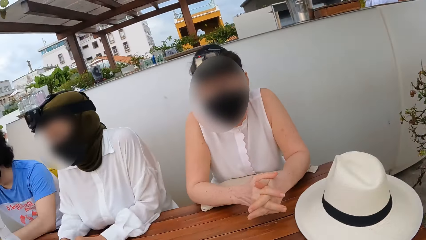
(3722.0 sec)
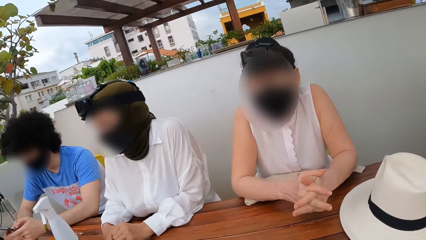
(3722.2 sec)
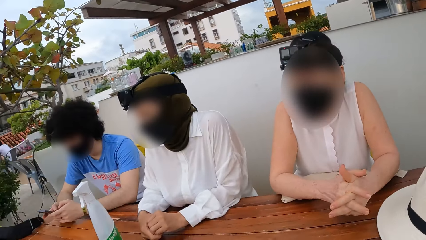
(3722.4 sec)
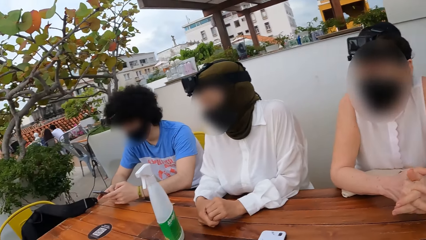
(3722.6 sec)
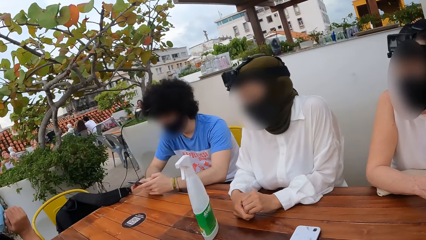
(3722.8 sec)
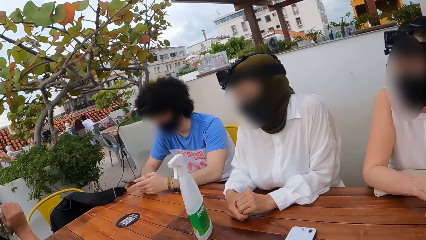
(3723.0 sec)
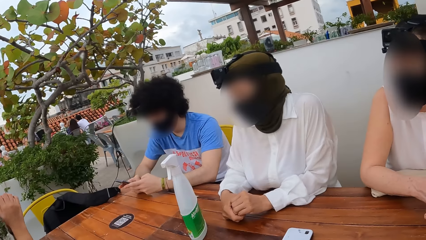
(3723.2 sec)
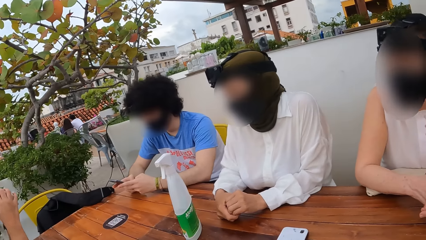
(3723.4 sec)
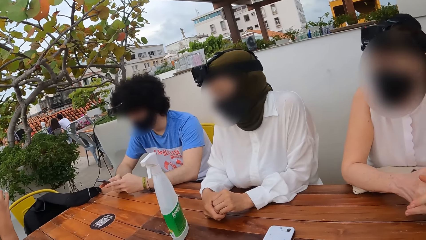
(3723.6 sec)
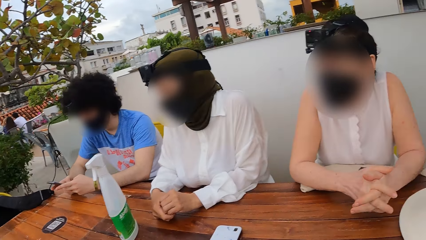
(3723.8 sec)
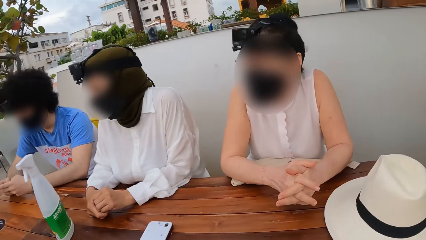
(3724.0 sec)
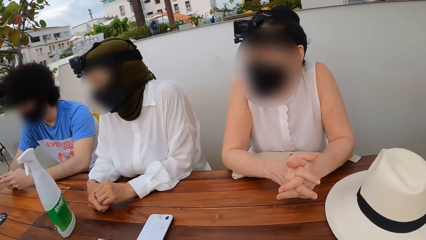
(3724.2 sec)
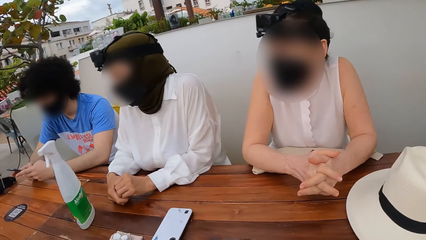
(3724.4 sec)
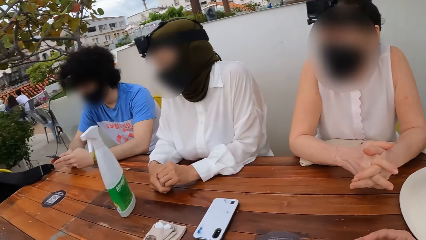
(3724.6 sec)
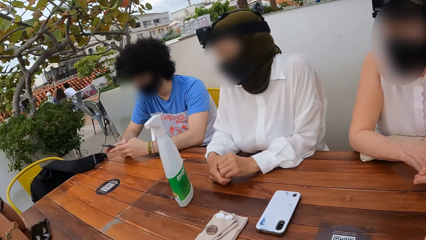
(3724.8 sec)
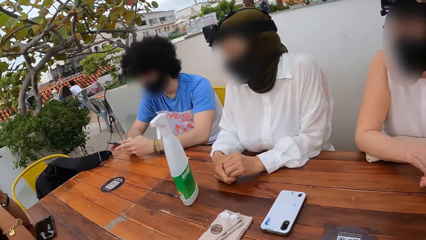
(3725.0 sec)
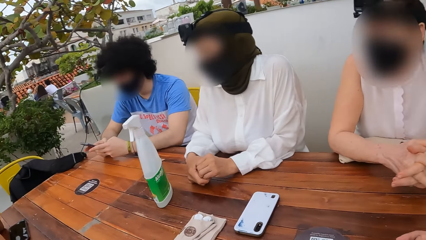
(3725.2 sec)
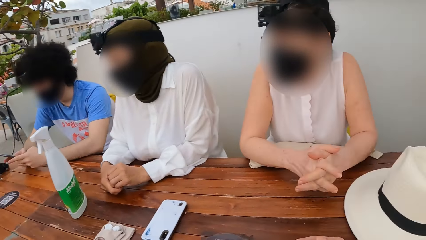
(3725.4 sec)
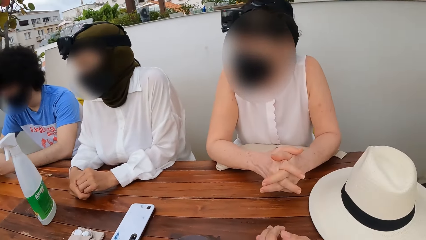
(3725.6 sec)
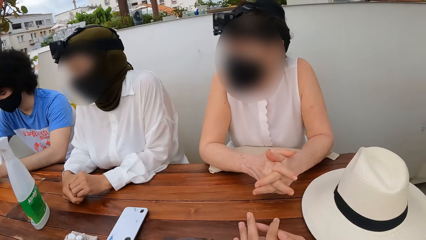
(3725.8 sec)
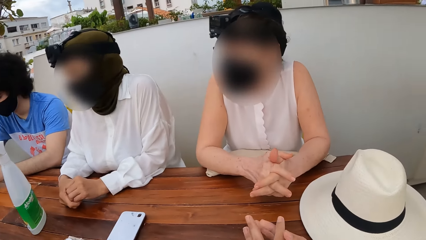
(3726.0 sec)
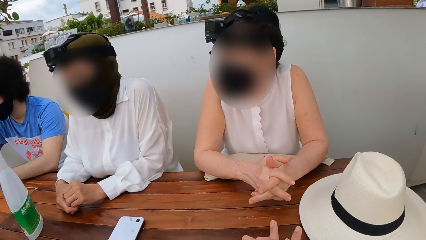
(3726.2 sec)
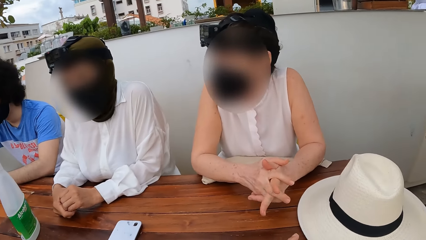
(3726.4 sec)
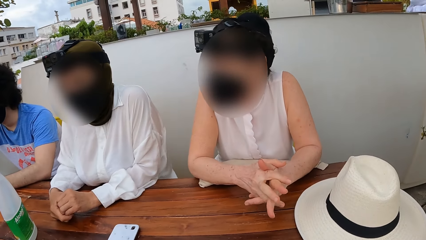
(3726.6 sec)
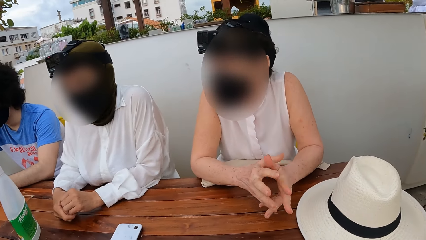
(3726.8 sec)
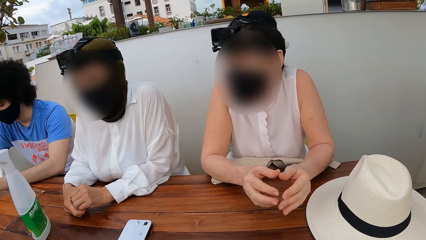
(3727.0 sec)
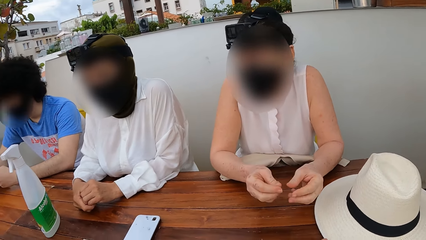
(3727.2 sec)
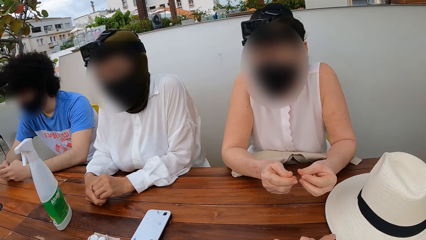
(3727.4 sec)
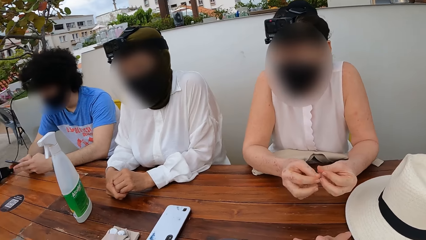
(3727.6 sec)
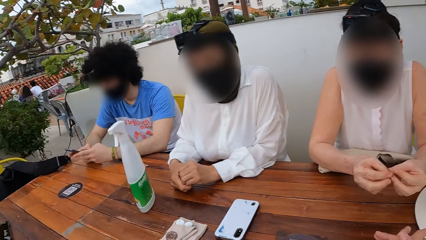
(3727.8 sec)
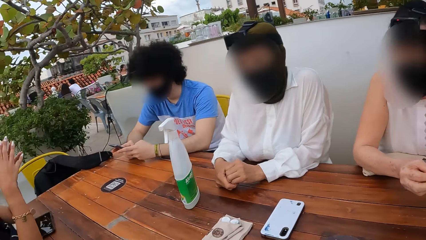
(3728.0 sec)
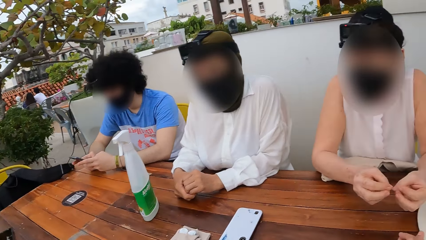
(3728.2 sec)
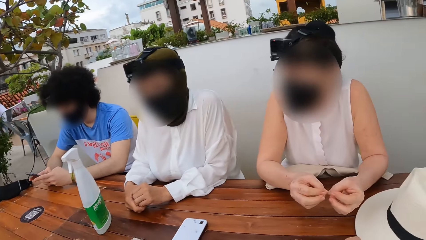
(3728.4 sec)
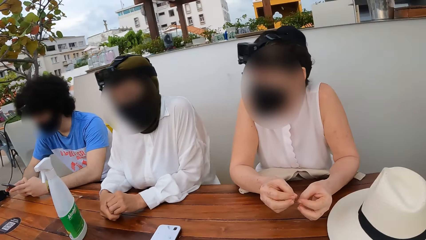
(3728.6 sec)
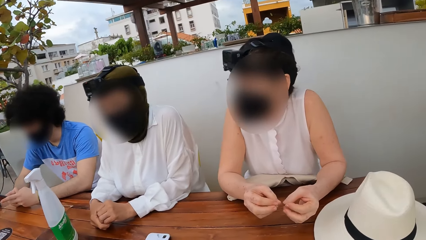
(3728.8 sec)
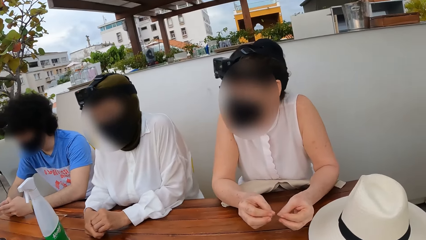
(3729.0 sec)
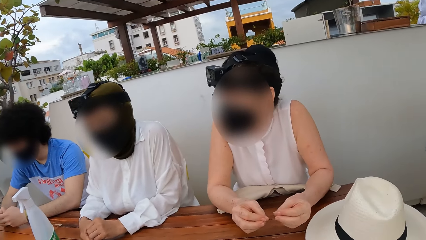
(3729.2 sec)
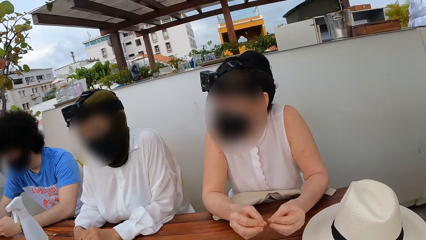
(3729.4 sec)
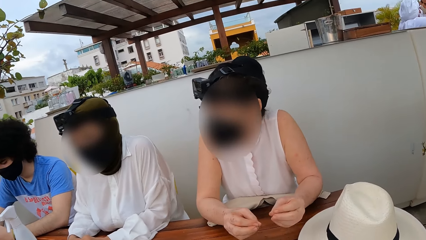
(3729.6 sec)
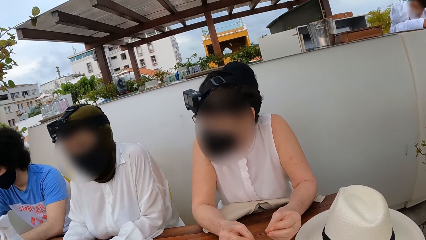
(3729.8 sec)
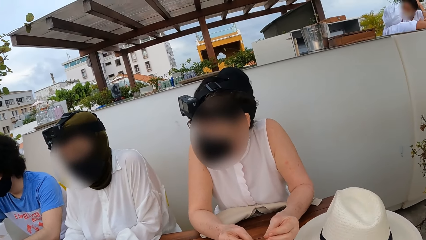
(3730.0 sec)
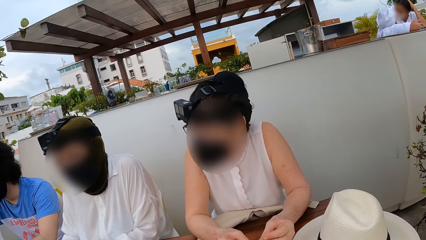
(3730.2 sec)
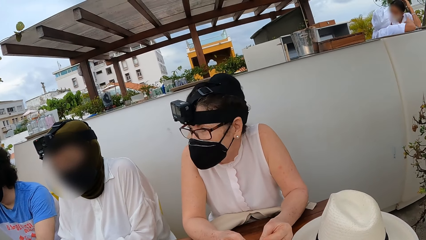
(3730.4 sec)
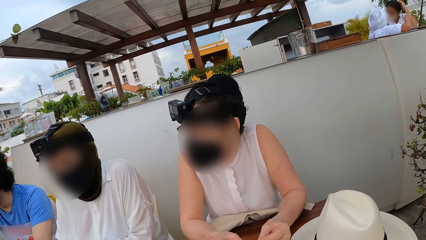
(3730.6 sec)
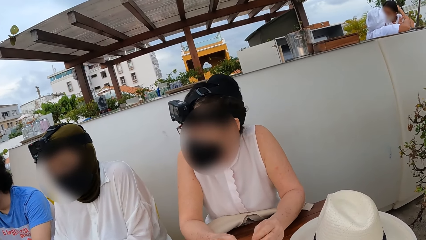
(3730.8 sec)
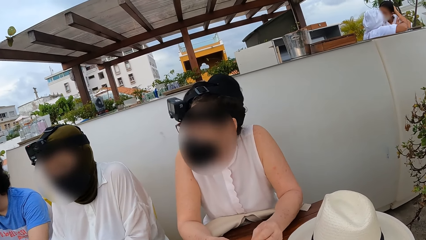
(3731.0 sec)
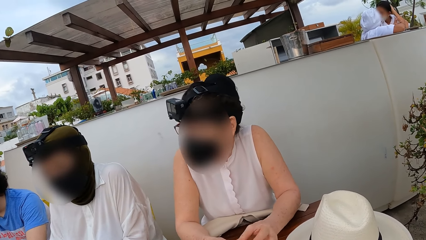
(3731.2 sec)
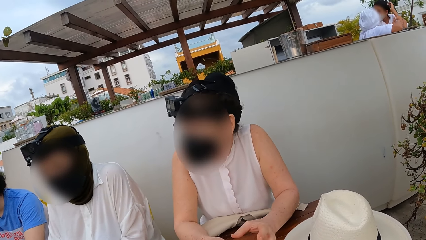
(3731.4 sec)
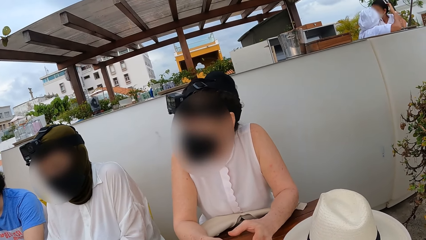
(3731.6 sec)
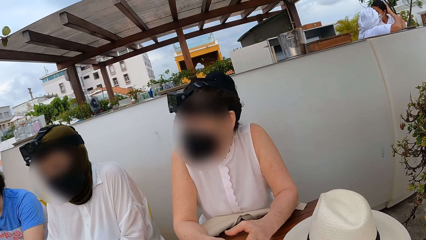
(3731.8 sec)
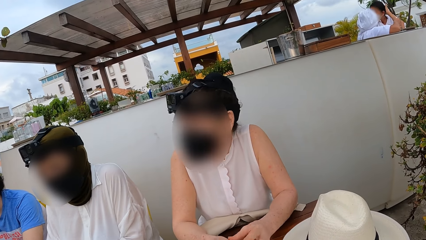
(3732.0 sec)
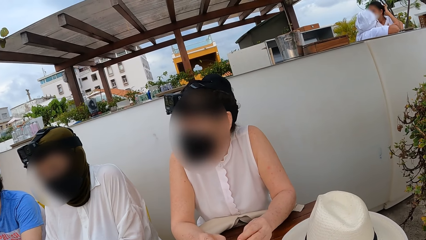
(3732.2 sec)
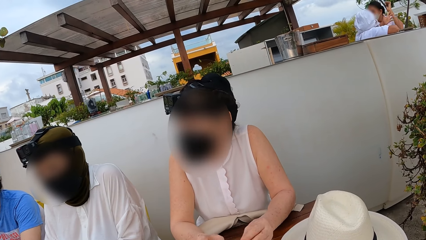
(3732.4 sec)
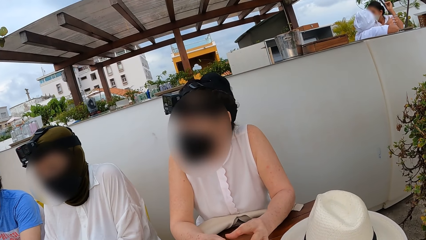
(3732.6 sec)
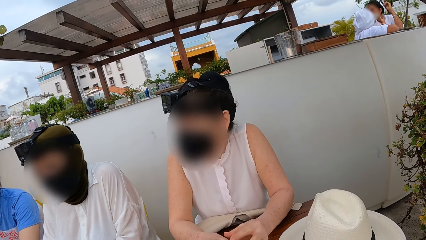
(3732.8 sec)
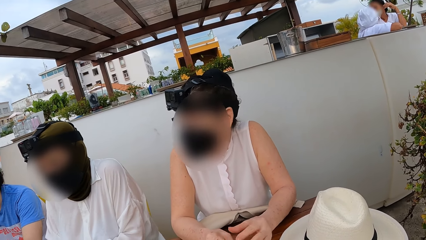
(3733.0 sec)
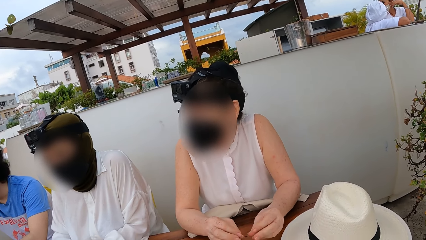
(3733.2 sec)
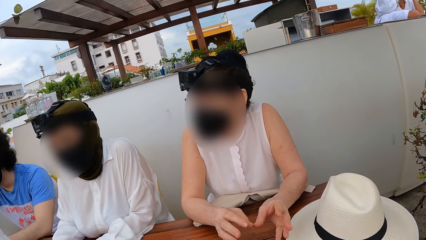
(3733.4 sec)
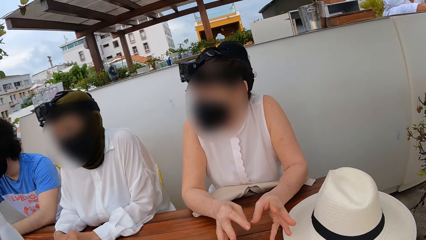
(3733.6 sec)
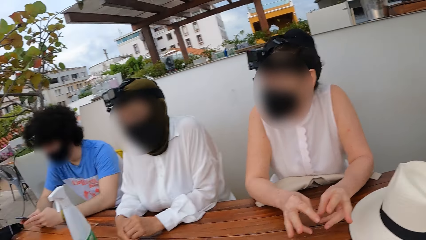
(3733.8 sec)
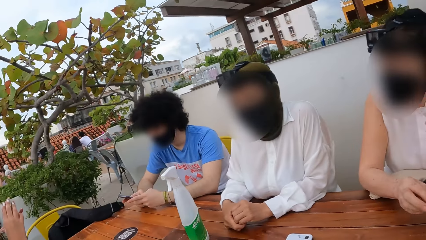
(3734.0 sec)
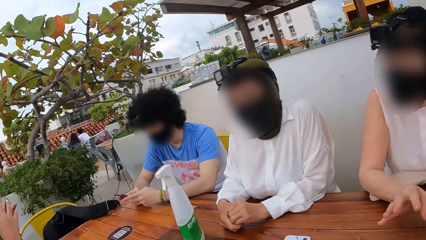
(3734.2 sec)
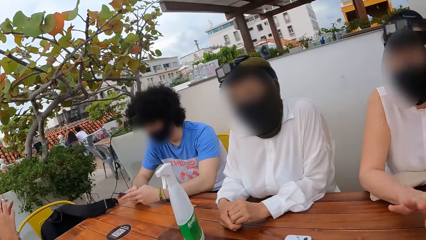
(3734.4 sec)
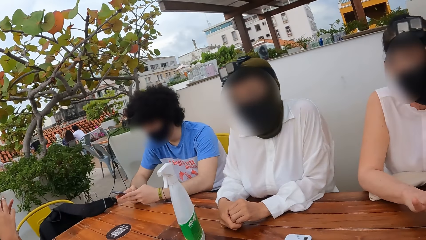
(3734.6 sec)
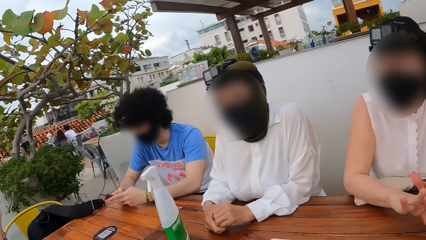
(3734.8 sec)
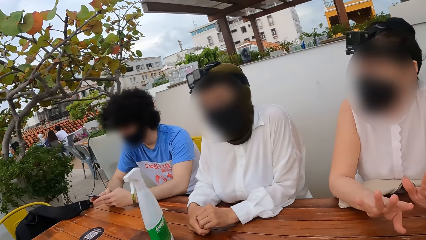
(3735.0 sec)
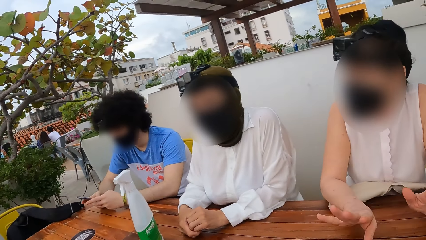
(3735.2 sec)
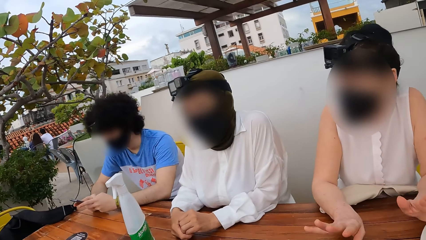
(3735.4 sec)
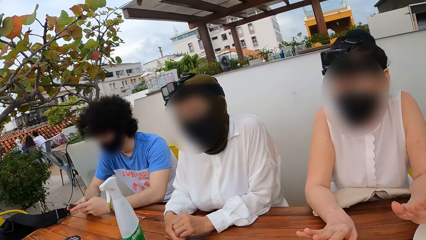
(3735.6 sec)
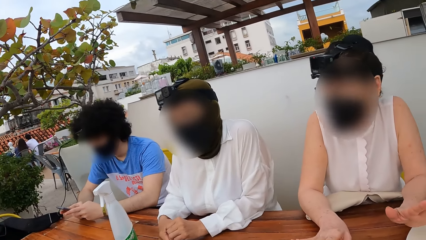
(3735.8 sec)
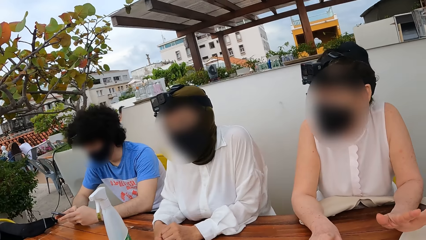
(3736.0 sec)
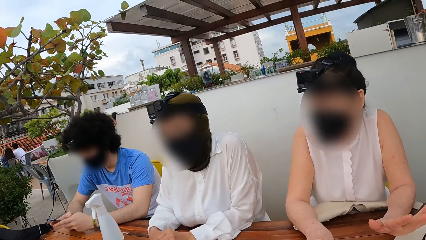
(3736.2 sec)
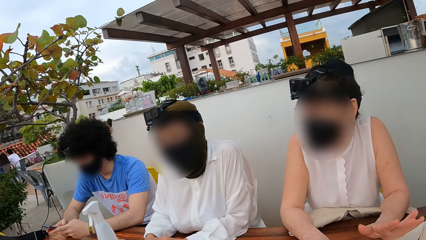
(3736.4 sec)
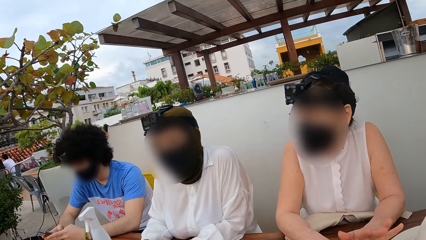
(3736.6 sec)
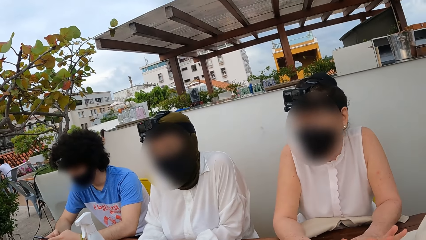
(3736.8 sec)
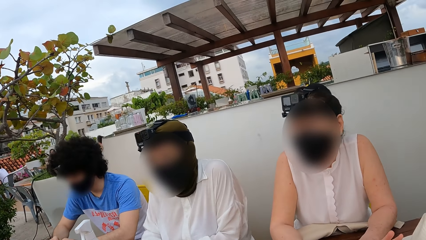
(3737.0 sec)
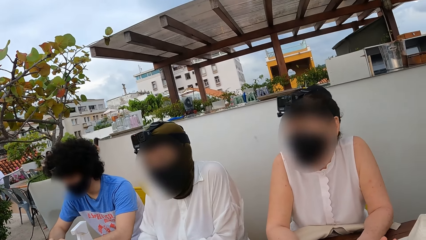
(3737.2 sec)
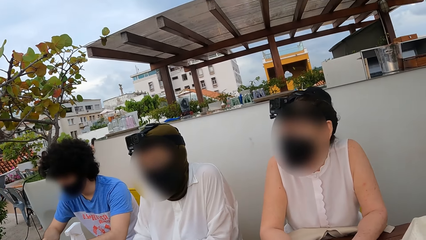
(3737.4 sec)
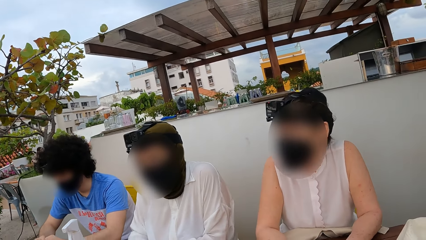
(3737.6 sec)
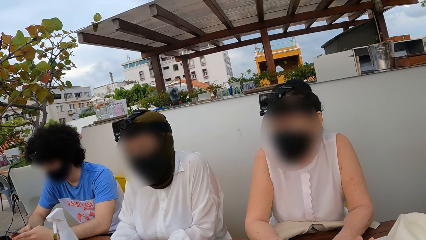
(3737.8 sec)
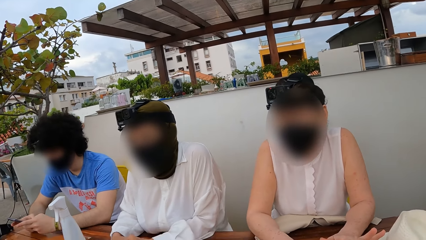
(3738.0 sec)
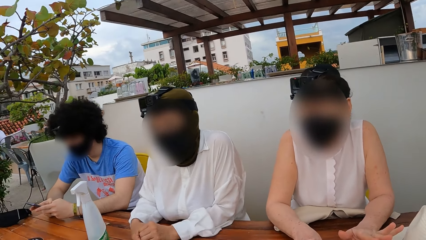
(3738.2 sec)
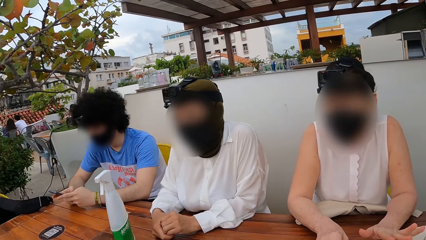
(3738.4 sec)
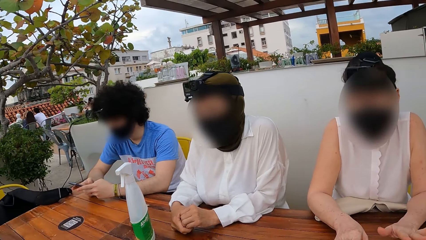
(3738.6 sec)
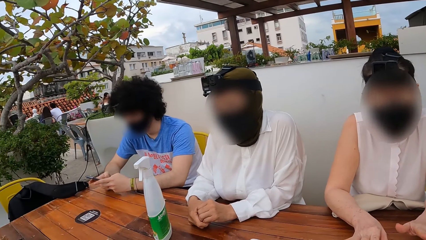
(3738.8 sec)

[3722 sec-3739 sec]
A person interacts with another person.
